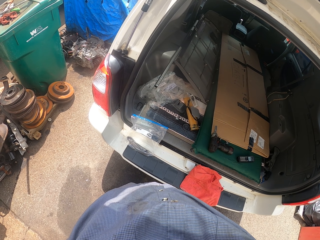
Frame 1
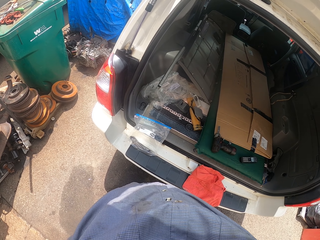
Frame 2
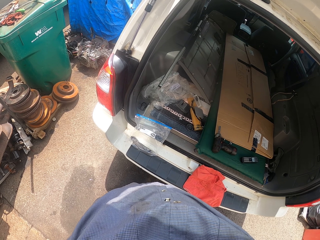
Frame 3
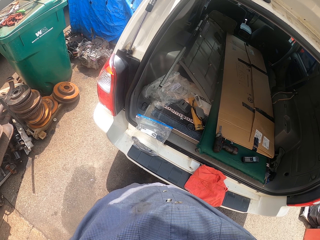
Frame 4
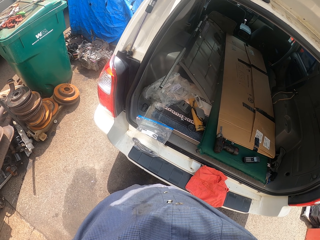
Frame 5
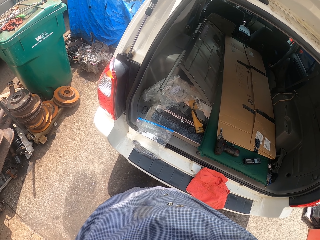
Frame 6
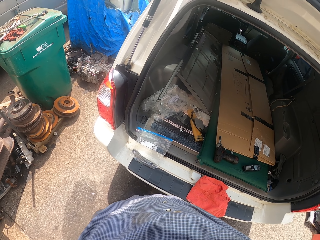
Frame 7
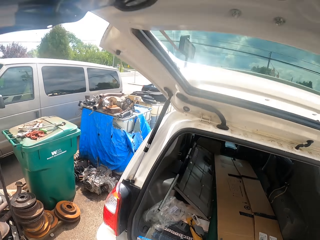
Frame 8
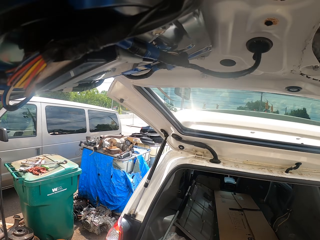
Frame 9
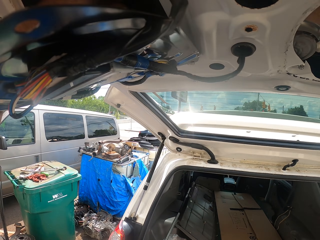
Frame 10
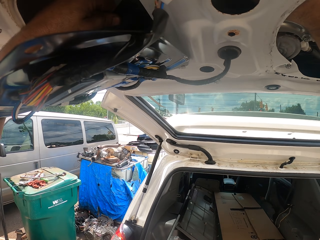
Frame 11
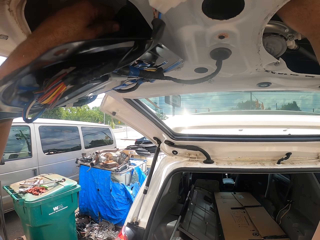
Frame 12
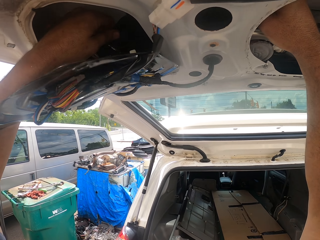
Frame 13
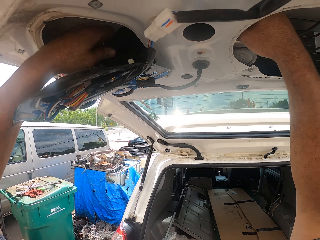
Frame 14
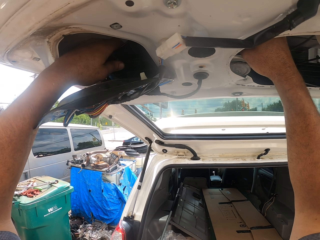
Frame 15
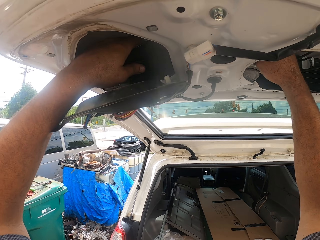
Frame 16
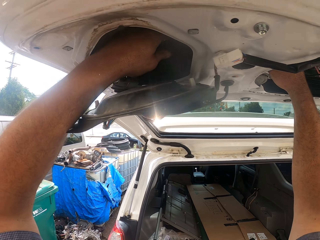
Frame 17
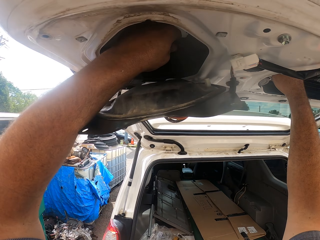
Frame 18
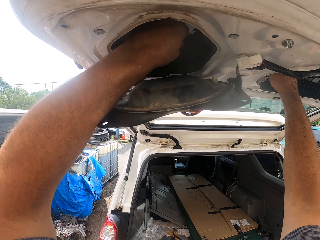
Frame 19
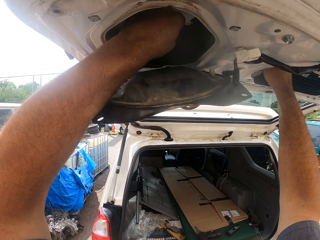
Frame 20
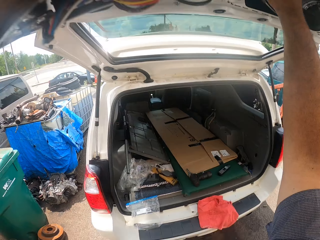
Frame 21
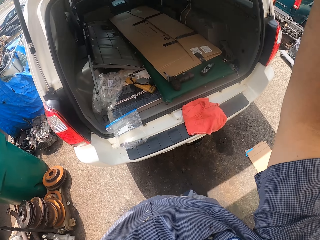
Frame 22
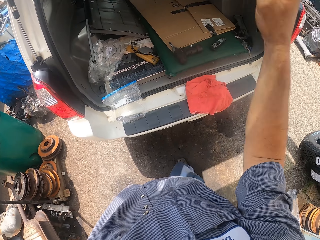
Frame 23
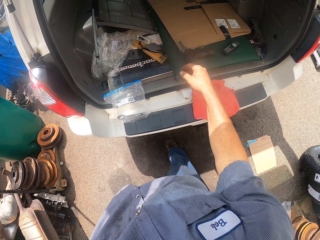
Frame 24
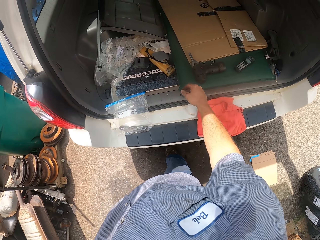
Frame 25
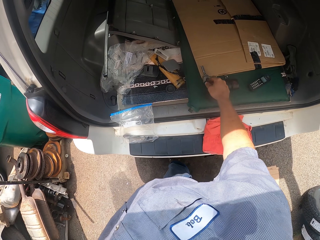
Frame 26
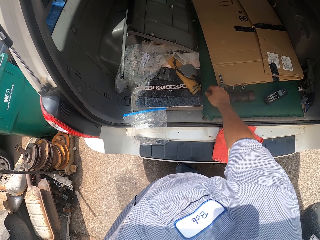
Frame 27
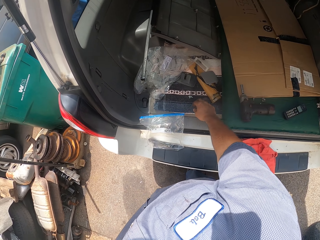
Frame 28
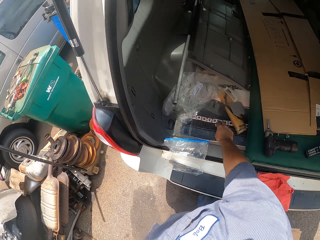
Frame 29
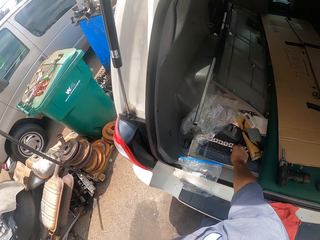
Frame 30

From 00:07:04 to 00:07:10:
The camera wearer touches something.

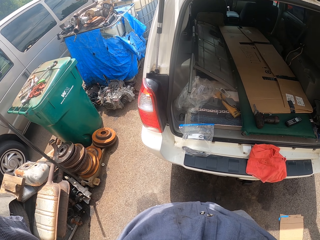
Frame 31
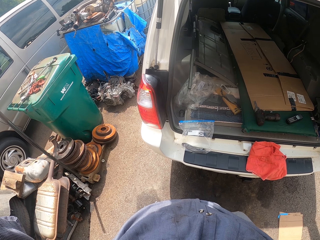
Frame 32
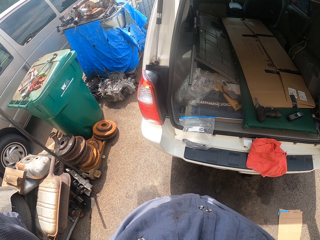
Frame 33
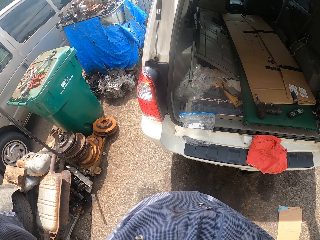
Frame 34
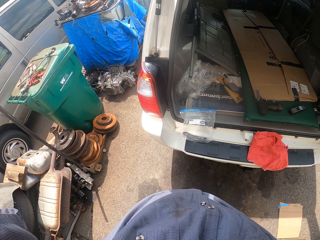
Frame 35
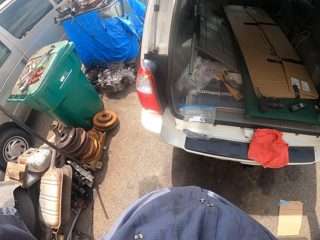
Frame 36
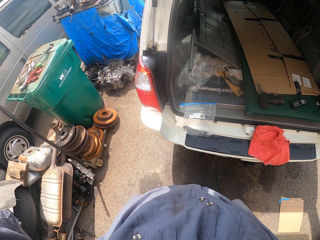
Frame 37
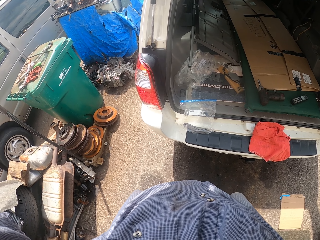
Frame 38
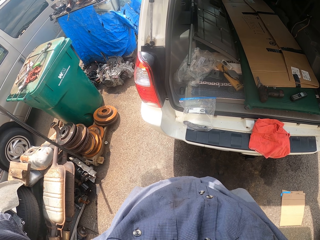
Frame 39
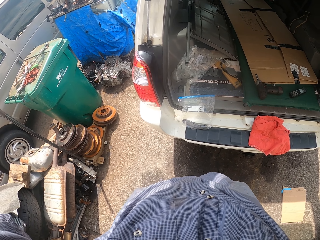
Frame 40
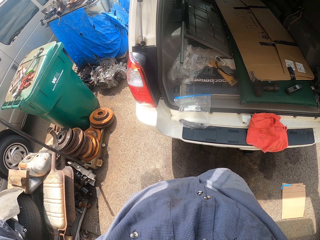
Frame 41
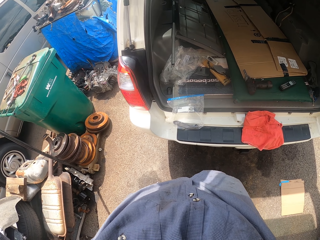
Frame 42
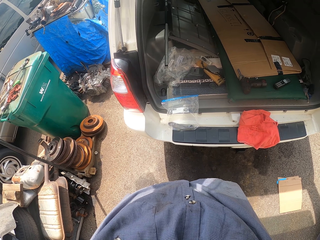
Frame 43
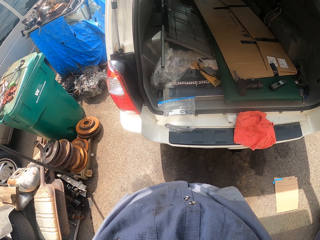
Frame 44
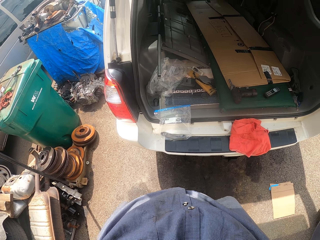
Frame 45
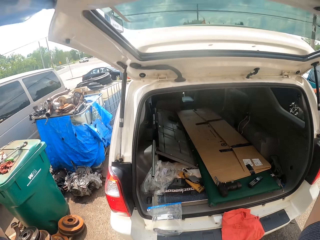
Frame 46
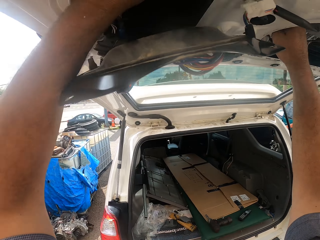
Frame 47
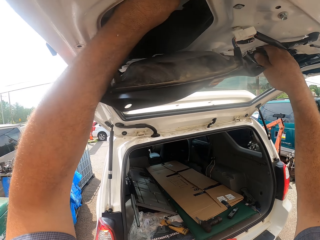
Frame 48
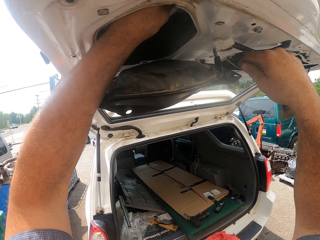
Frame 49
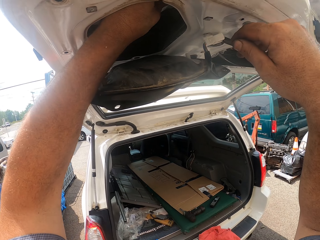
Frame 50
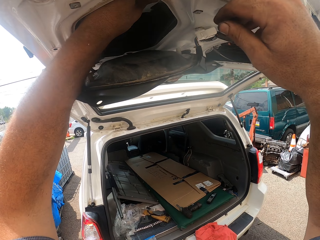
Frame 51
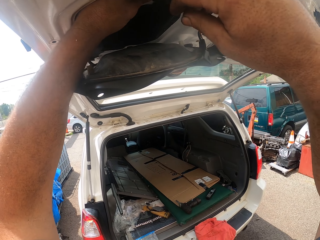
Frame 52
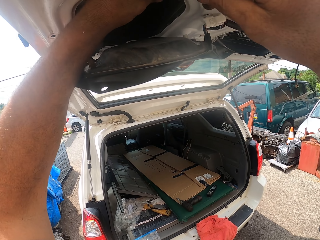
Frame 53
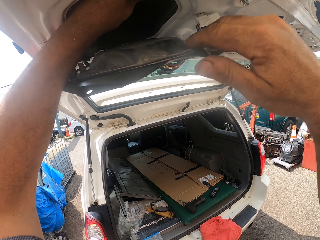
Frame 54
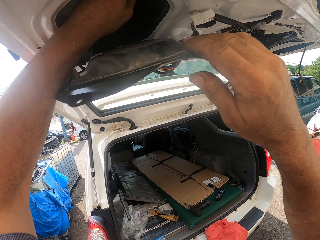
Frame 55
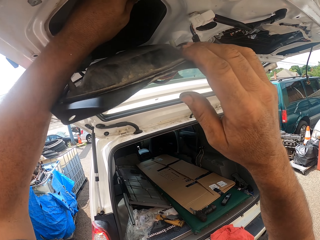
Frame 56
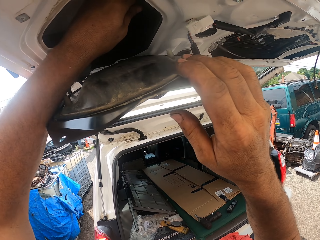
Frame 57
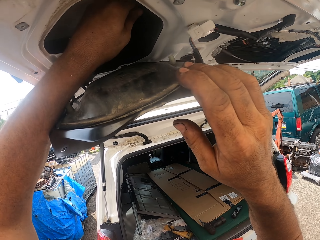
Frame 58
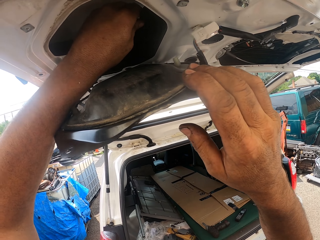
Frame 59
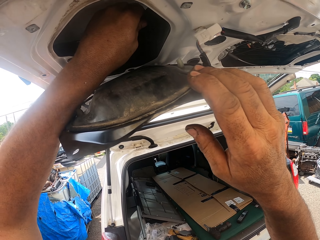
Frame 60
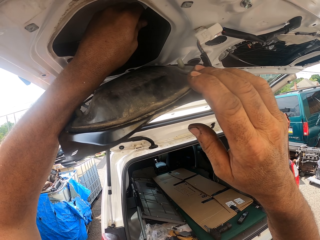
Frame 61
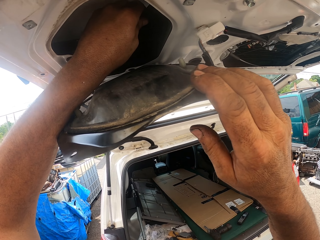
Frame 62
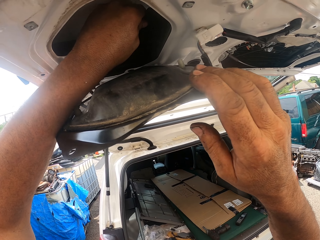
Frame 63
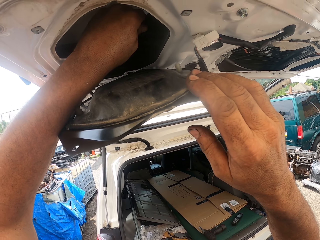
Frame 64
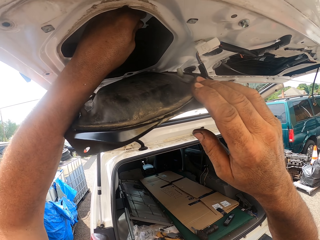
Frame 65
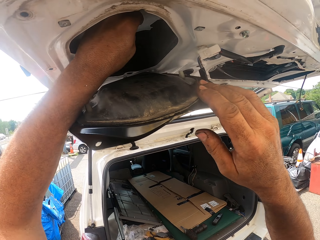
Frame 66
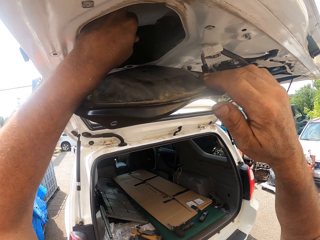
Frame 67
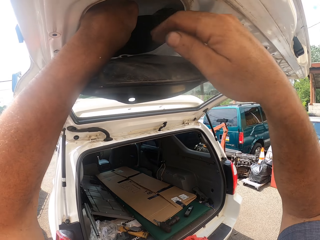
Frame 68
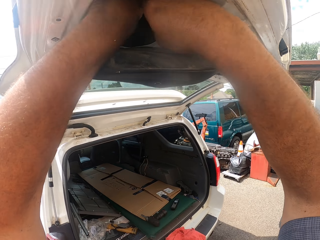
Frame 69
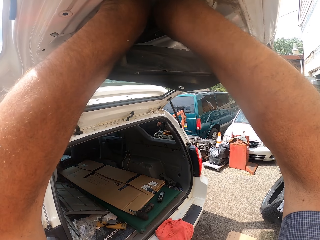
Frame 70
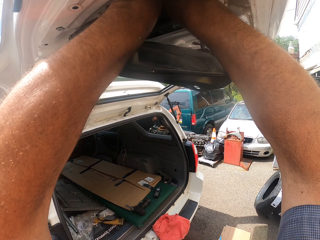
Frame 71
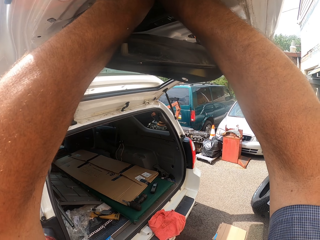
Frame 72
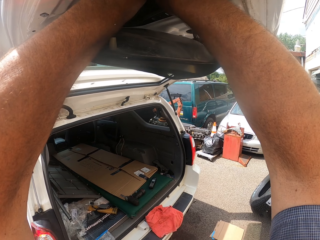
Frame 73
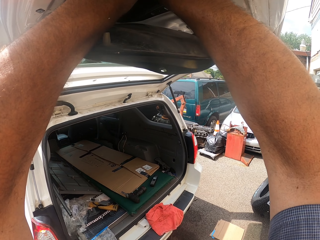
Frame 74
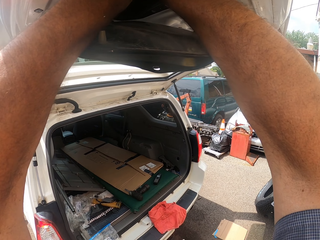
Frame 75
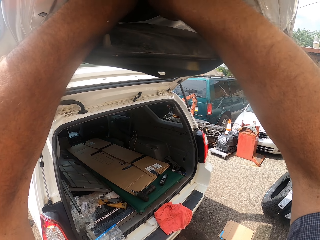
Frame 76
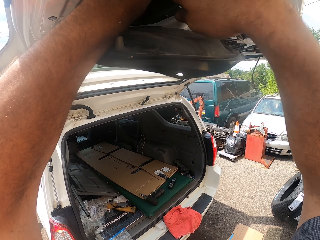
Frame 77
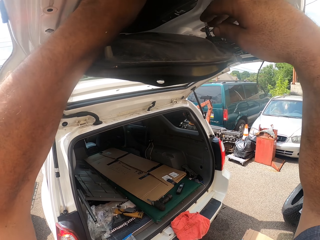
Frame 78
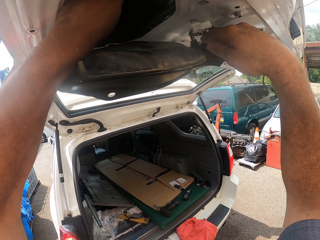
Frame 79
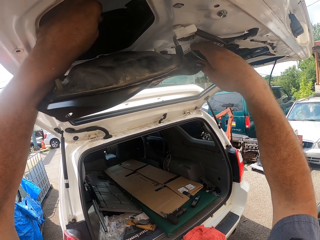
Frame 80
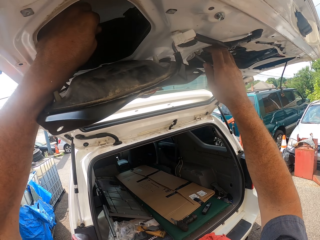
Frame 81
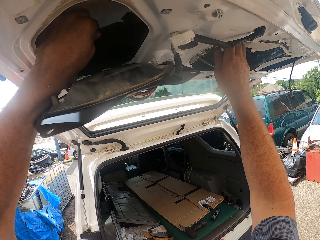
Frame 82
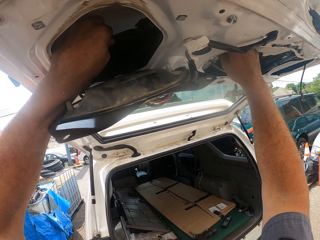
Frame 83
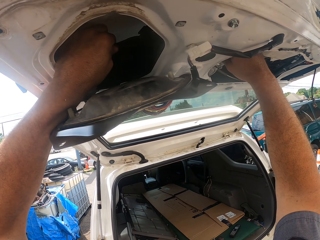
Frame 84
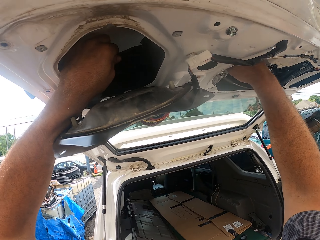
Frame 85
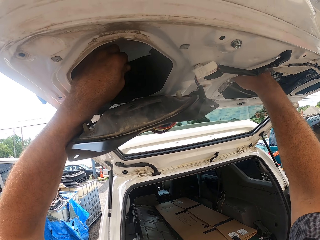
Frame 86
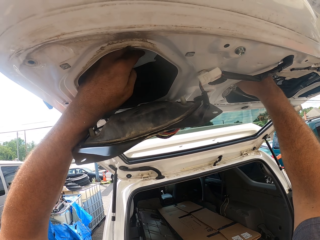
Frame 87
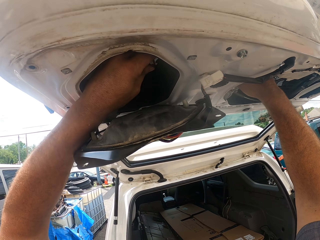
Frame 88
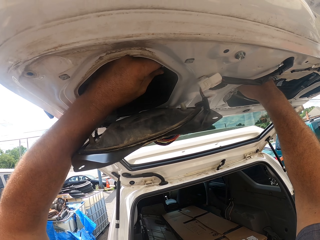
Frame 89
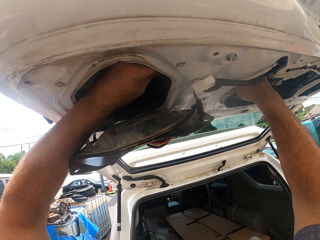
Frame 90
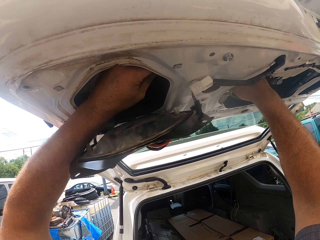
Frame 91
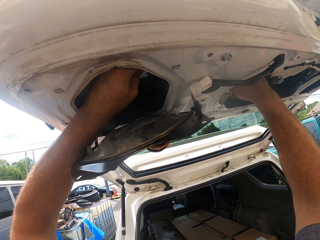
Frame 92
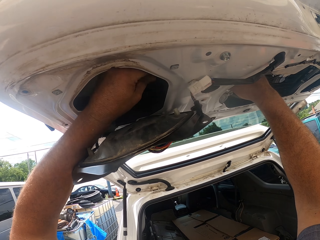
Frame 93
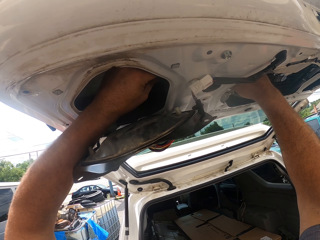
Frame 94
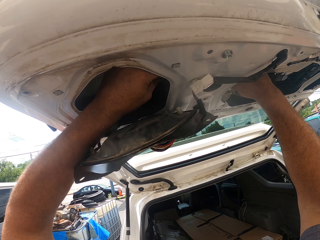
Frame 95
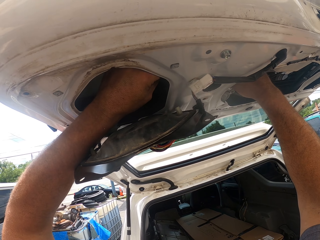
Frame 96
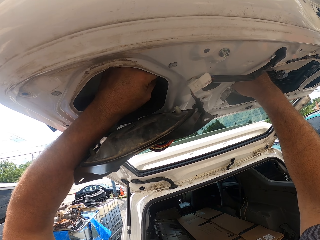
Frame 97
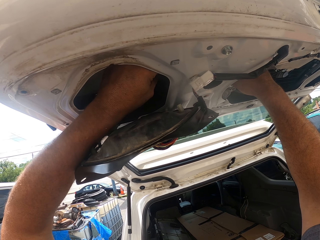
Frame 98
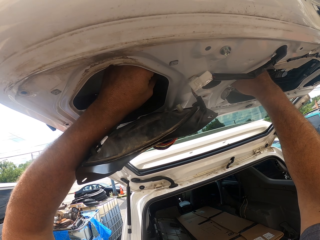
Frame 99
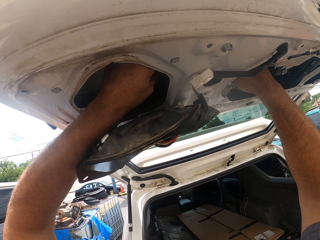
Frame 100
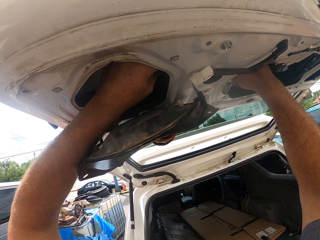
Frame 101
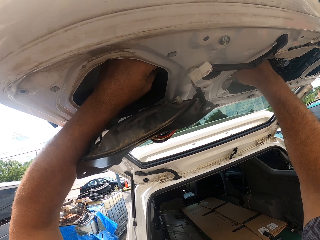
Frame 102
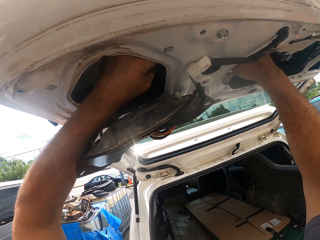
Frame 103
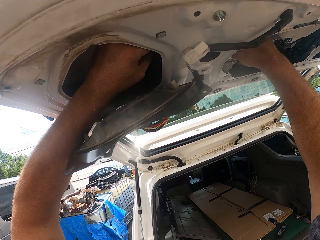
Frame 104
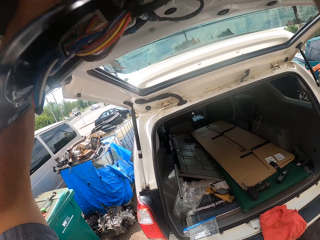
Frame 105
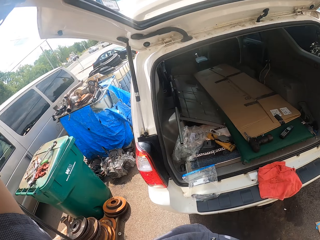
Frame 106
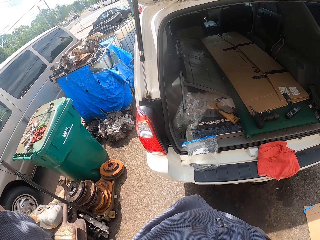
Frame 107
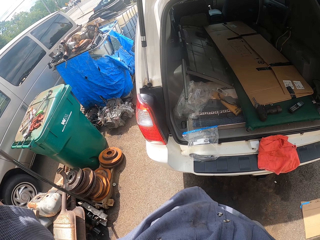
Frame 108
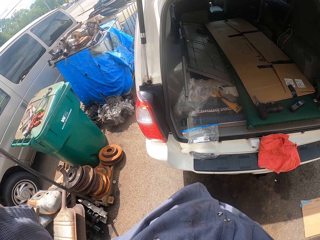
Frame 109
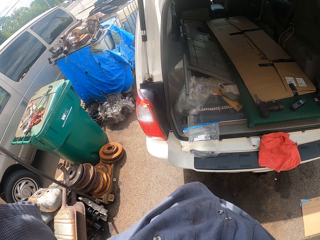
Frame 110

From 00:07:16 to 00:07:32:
The camera wearer looks around. They touch something. They stare around the garage.
